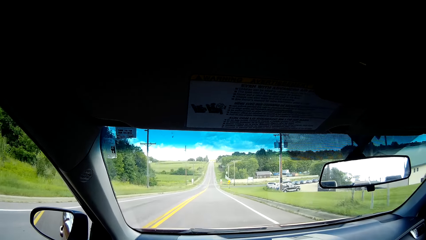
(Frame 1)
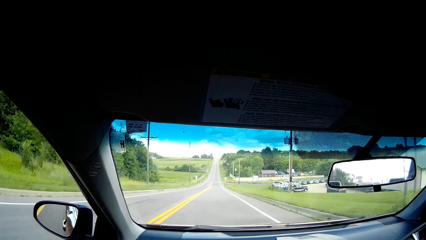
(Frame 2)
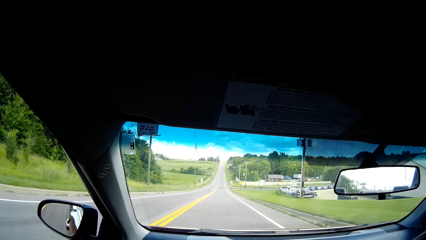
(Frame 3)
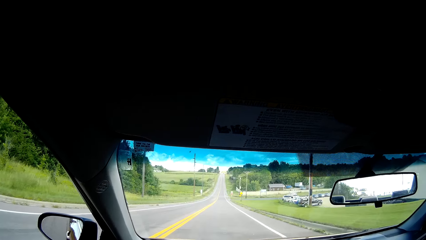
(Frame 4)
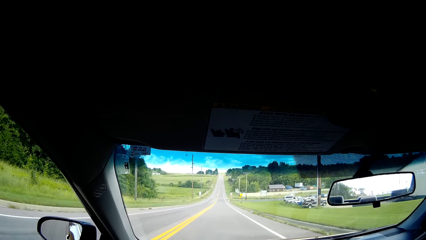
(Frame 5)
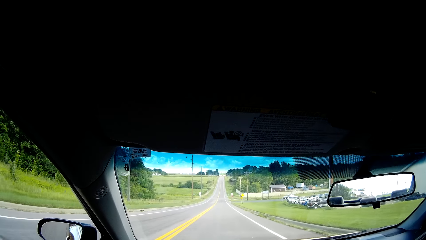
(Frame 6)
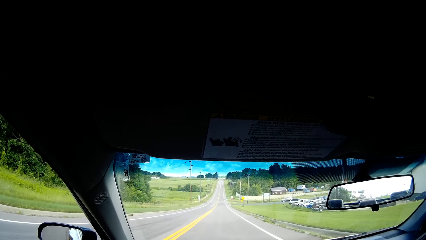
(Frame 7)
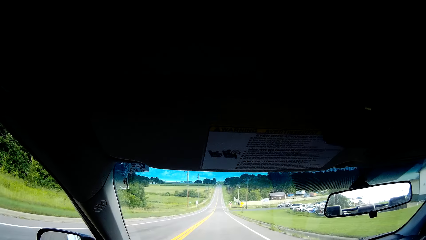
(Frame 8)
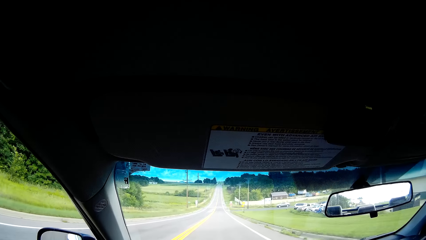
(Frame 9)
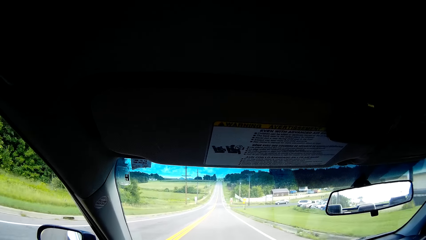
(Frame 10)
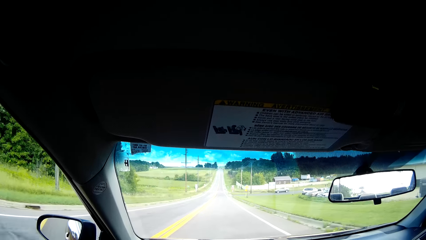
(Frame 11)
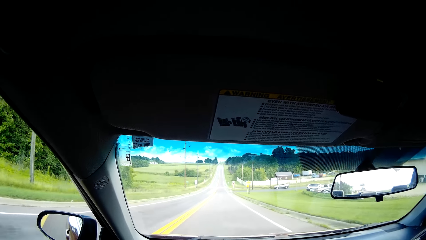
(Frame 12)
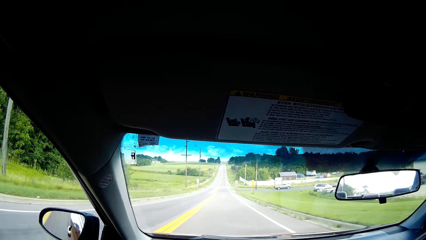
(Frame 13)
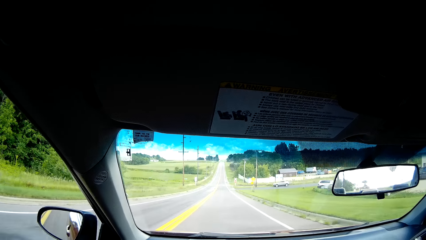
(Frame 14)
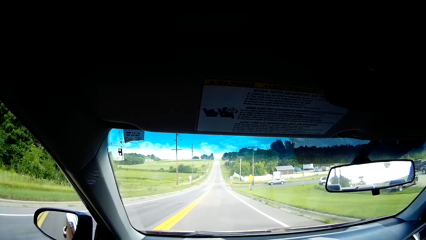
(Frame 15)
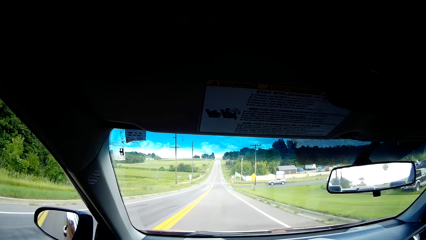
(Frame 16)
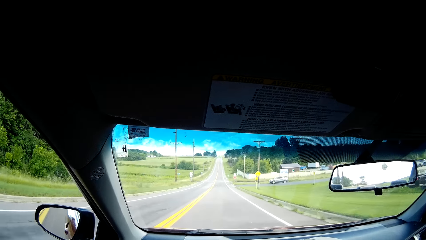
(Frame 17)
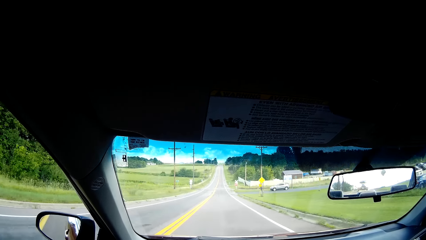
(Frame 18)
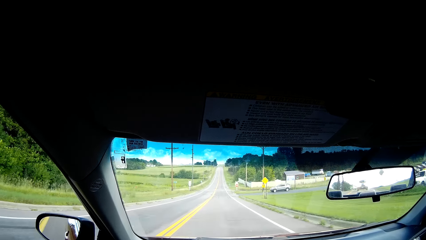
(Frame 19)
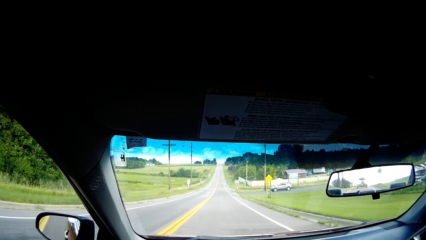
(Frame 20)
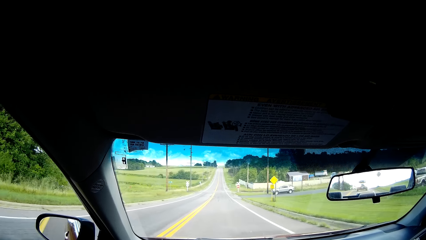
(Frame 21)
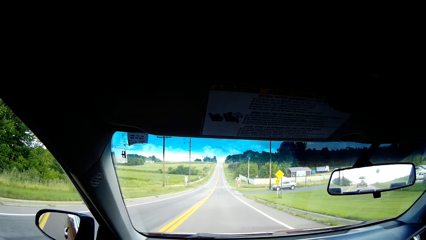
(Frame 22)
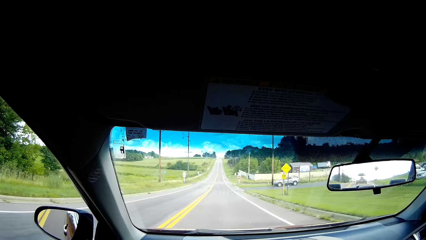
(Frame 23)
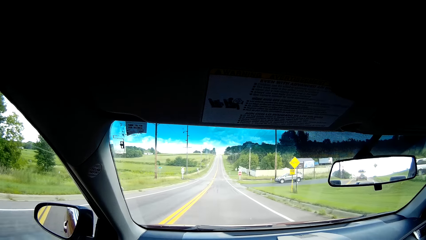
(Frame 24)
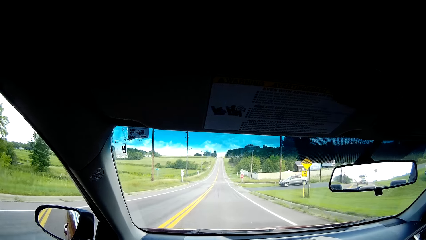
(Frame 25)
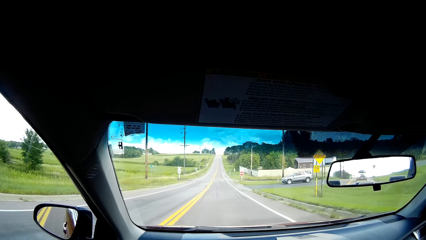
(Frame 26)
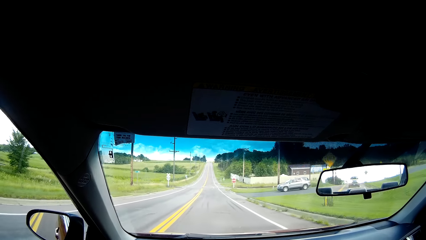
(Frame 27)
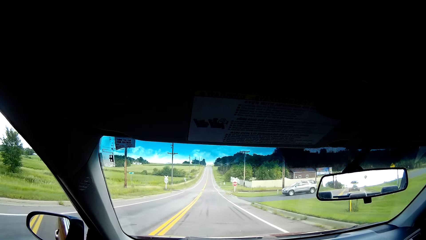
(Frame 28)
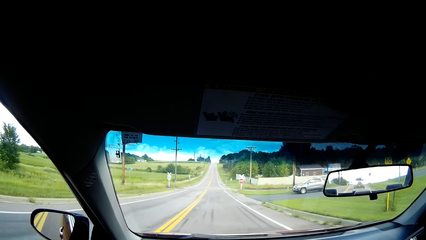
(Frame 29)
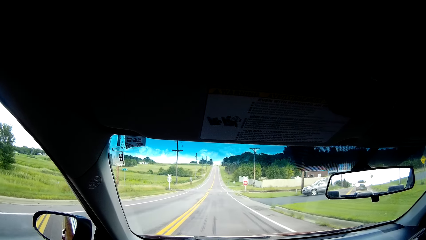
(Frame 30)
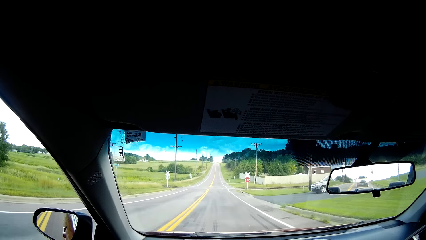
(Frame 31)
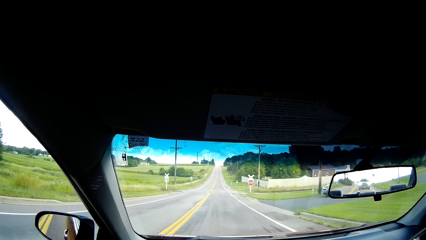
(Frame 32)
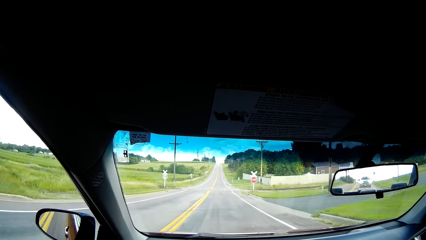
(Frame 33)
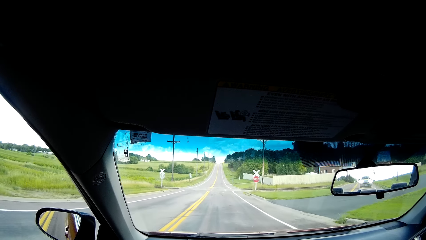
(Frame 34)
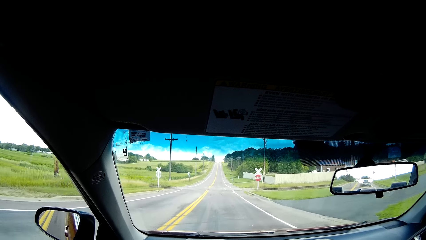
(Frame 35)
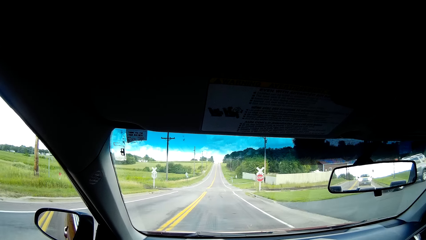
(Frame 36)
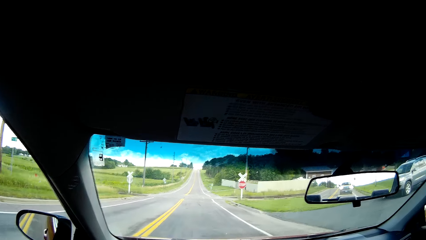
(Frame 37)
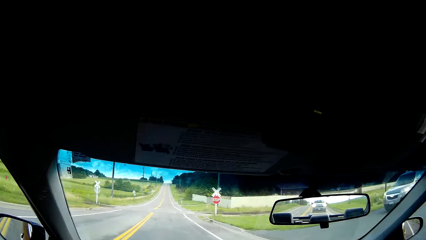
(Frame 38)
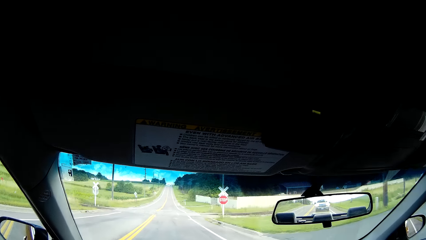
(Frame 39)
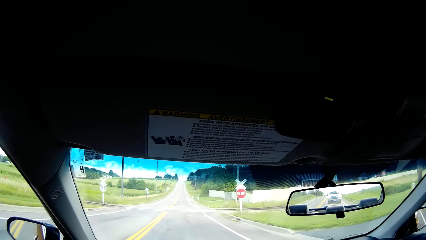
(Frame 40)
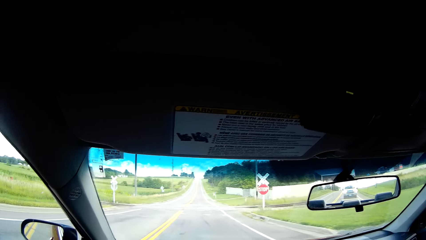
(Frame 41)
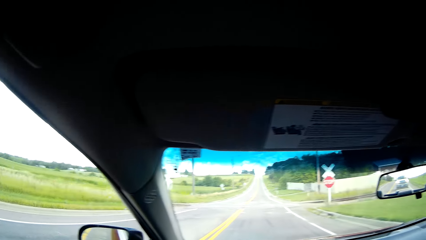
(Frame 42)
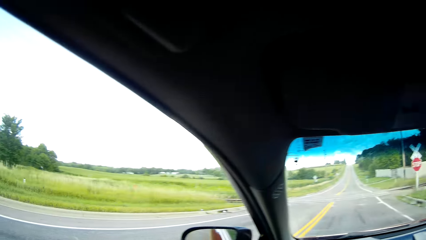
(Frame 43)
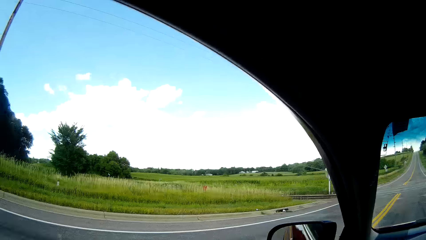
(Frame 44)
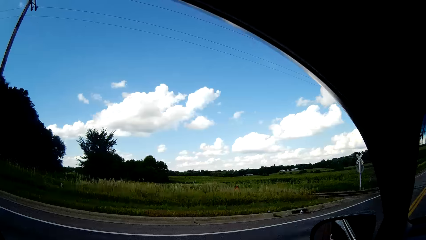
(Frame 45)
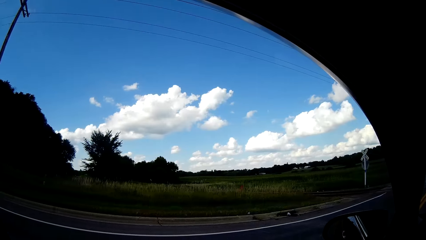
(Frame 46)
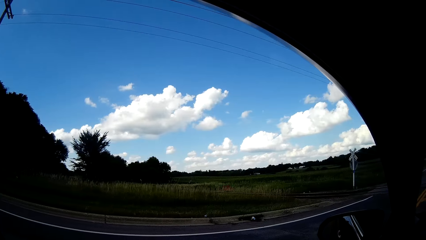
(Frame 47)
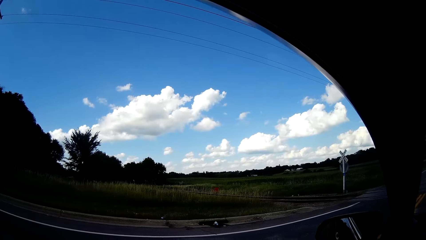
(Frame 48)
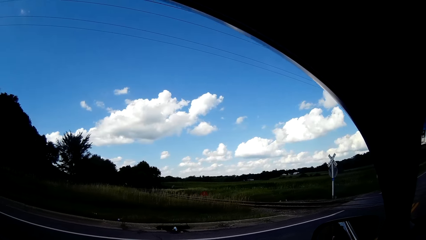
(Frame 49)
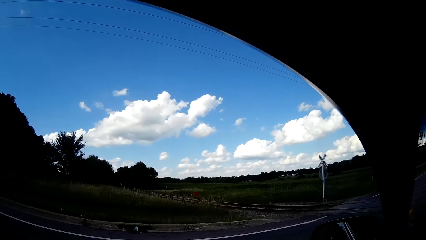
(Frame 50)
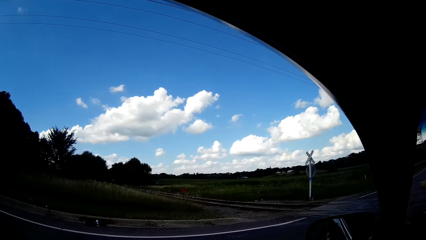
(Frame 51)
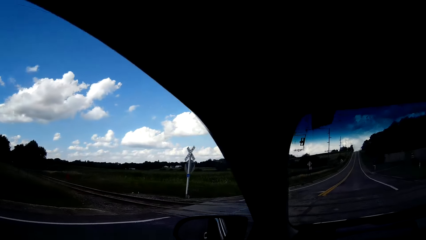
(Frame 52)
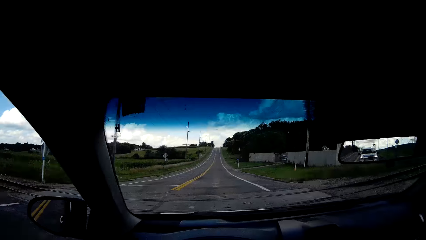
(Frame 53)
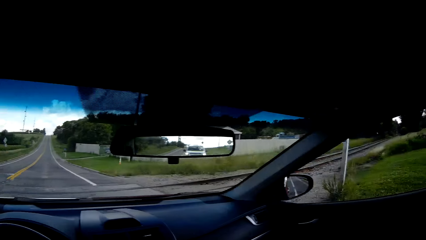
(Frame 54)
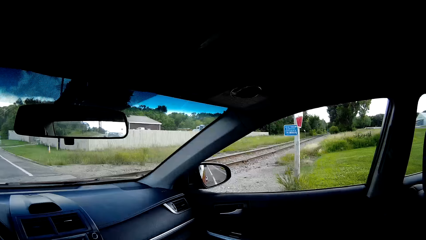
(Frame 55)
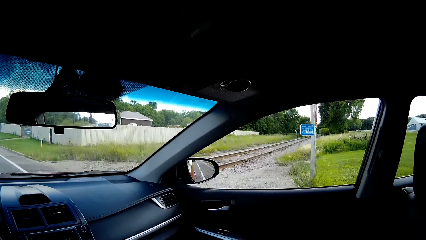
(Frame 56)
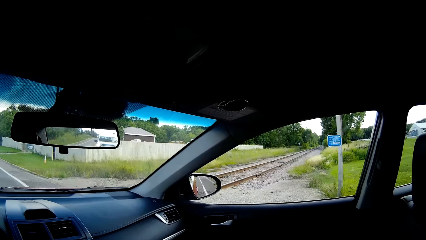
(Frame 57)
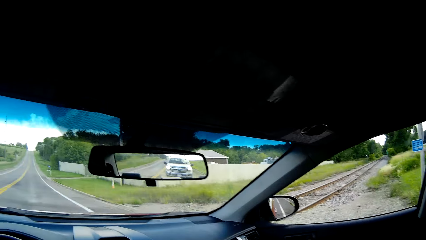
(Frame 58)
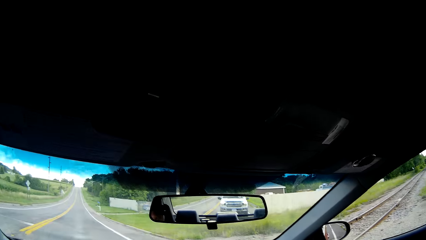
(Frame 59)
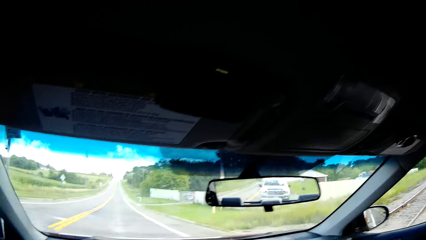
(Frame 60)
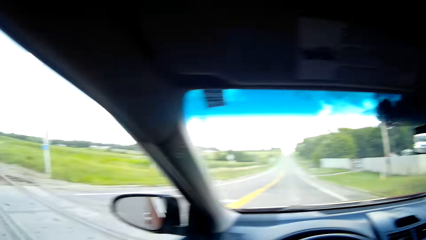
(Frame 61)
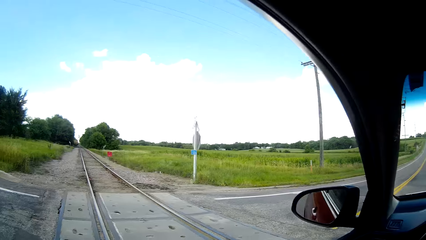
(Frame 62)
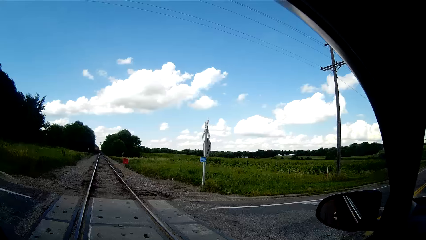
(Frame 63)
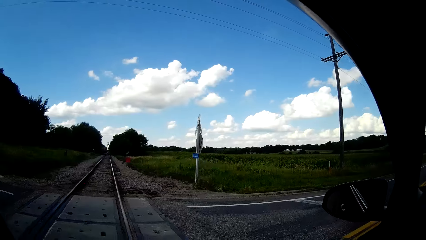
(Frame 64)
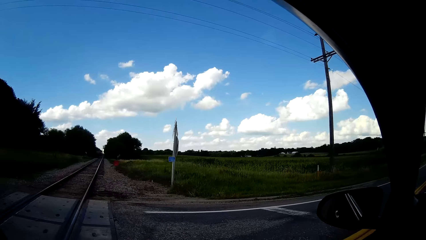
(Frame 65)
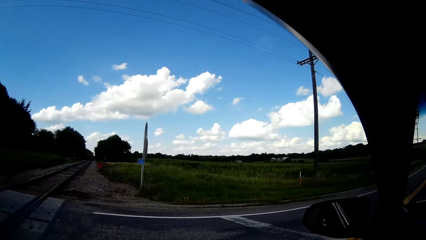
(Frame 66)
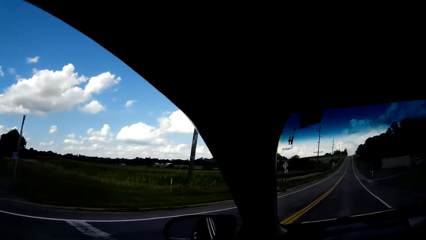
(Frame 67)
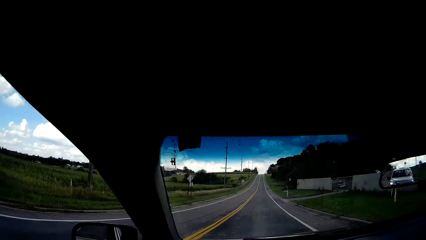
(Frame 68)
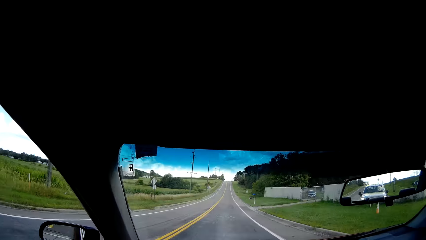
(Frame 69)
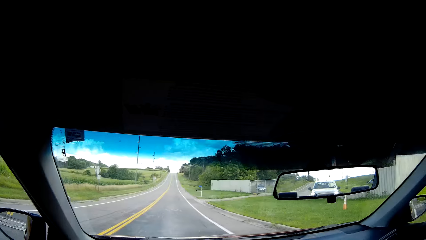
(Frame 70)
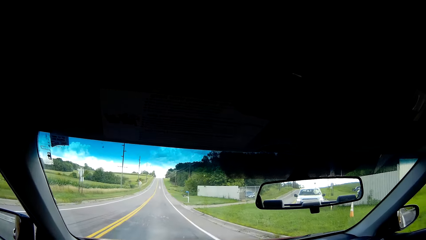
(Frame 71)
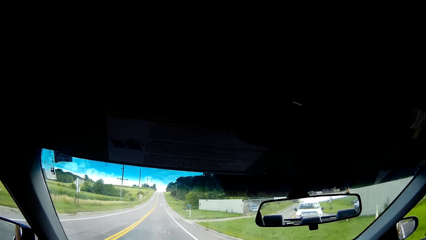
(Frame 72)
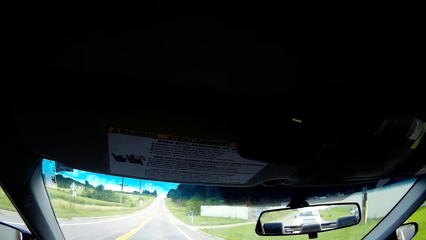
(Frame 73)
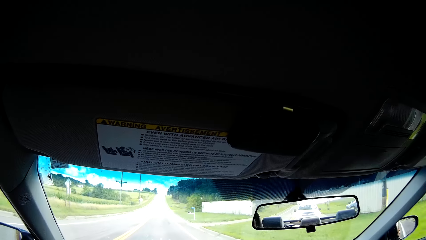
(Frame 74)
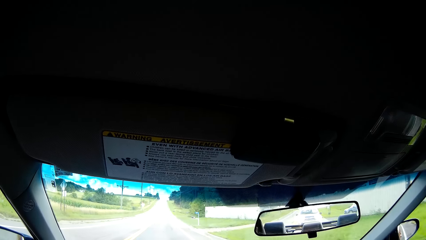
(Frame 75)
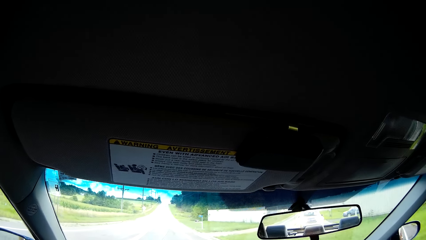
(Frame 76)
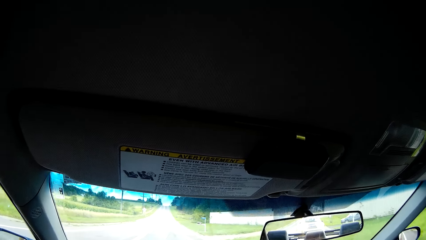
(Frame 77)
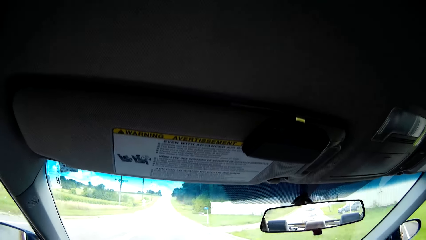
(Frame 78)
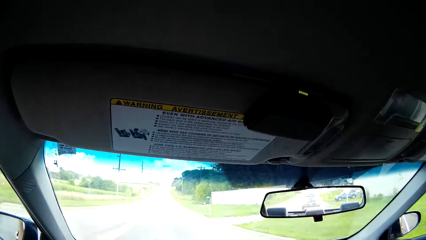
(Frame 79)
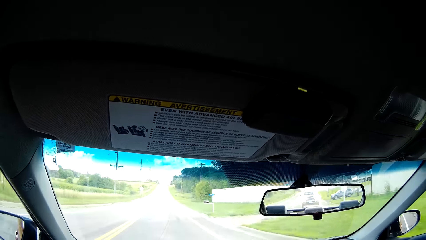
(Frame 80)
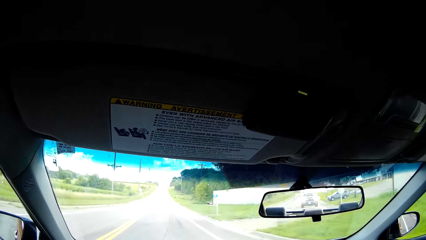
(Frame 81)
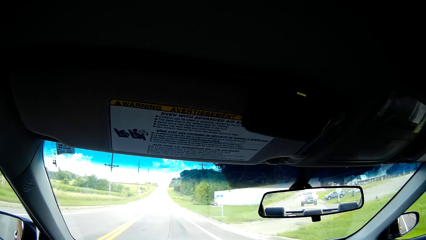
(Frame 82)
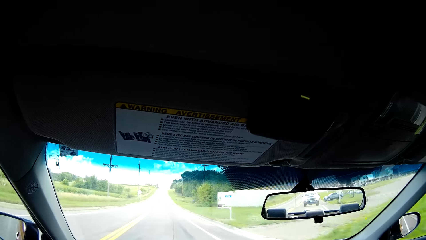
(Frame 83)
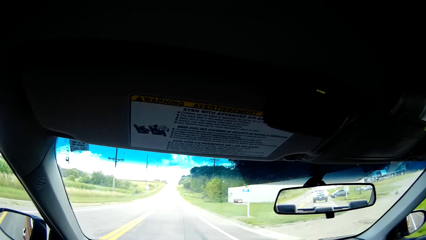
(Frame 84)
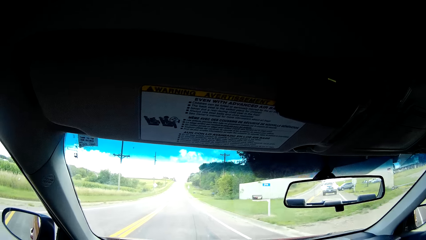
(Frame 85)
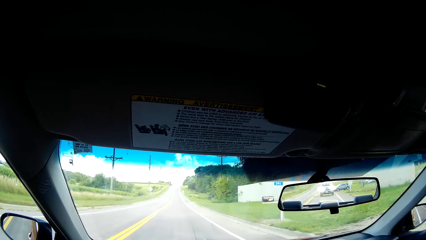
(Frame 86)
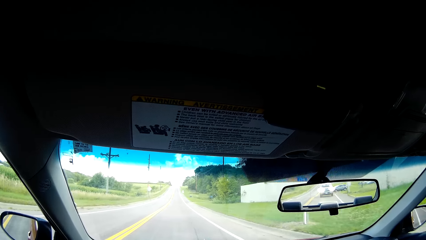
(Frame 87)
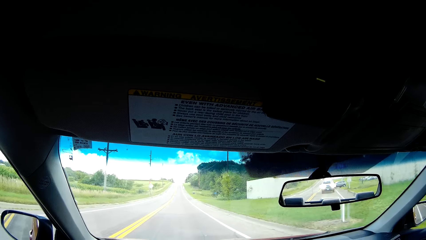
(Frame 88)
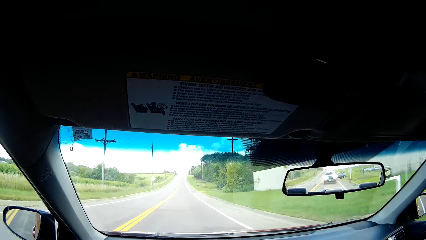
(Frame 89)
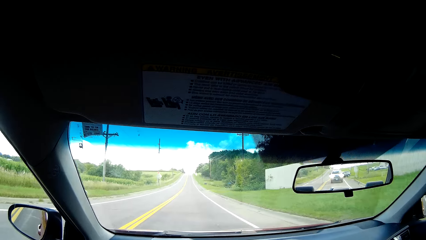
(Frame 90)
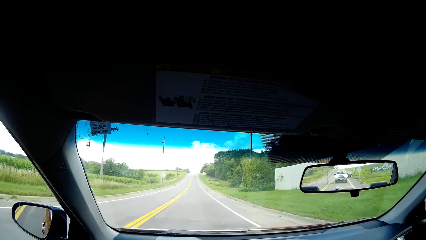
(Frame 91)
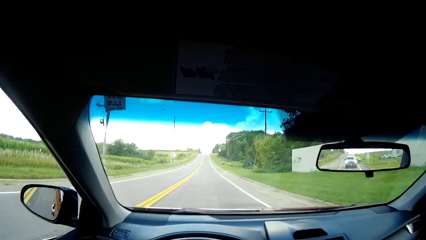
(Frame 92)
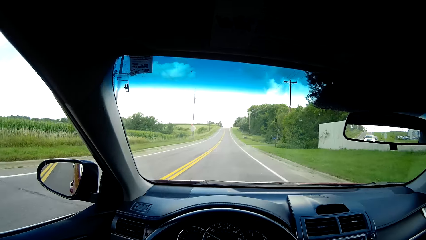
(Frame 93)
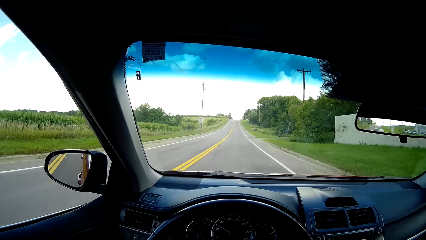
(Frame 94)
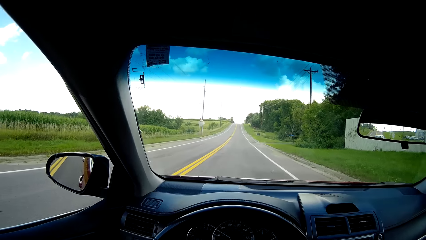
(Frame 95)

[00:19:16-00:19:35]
The camera wearer looks outside the car. They look around. They look forward. They drive the car.
